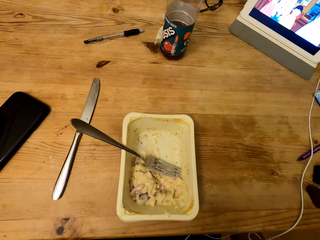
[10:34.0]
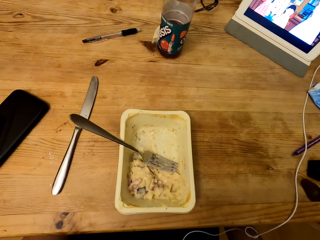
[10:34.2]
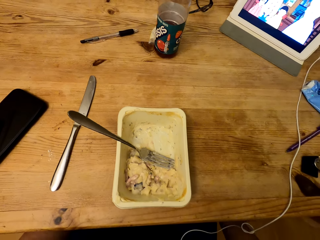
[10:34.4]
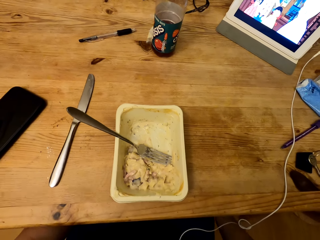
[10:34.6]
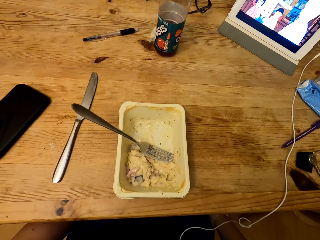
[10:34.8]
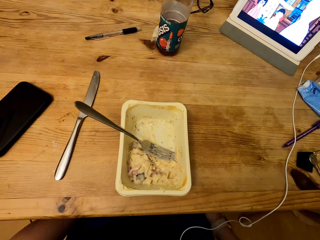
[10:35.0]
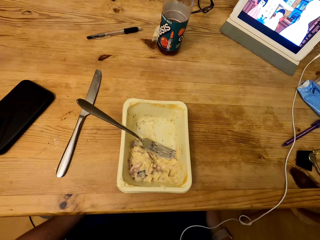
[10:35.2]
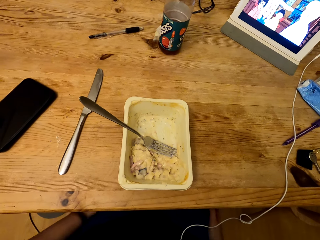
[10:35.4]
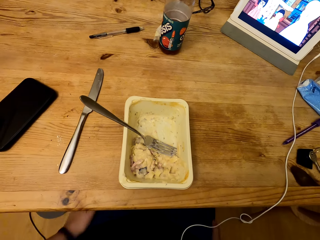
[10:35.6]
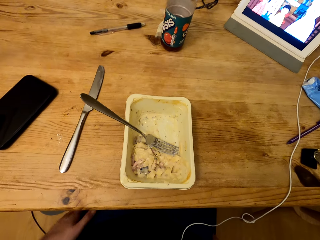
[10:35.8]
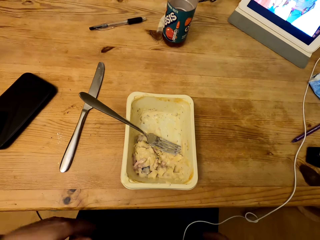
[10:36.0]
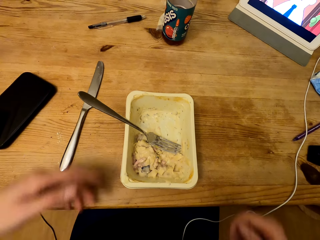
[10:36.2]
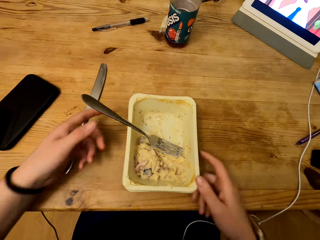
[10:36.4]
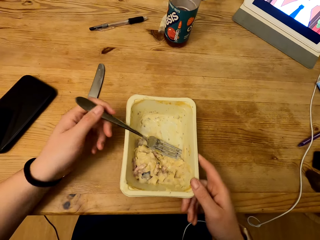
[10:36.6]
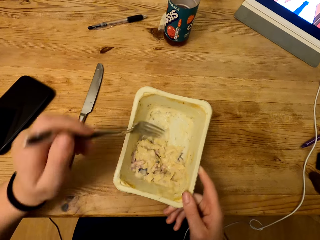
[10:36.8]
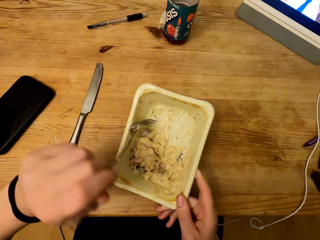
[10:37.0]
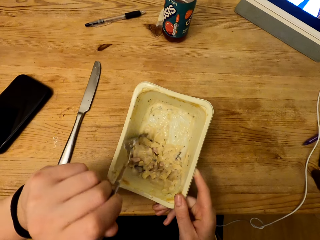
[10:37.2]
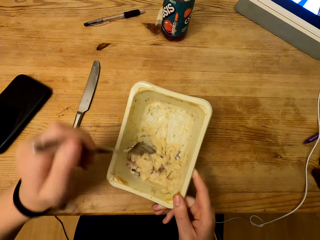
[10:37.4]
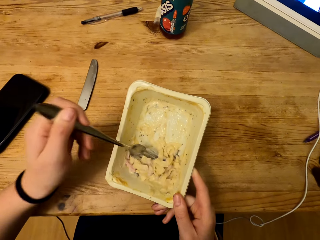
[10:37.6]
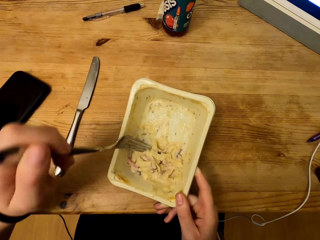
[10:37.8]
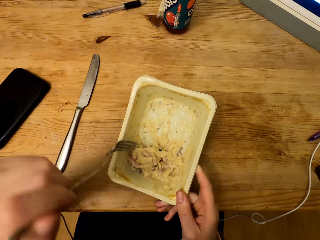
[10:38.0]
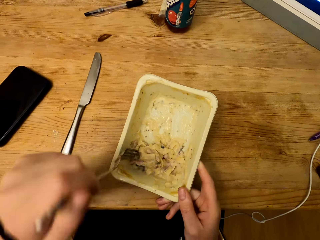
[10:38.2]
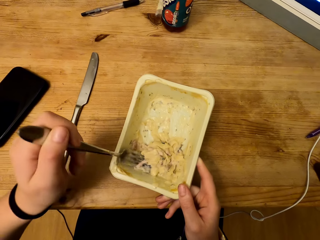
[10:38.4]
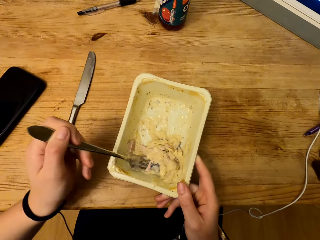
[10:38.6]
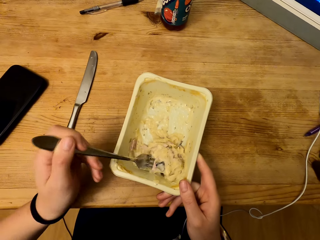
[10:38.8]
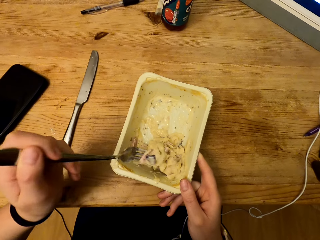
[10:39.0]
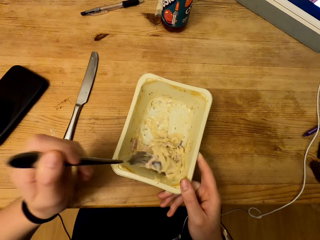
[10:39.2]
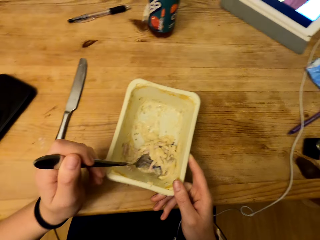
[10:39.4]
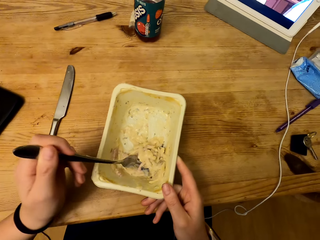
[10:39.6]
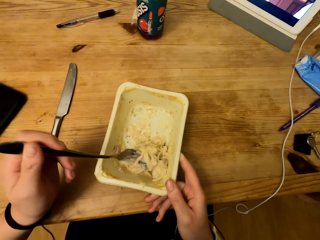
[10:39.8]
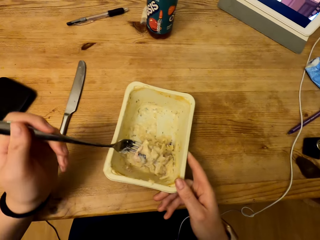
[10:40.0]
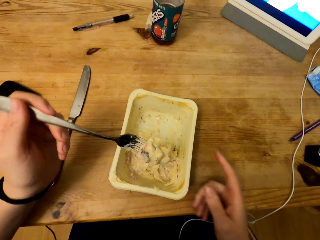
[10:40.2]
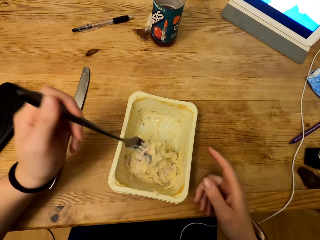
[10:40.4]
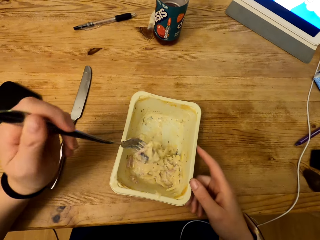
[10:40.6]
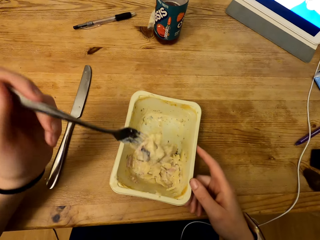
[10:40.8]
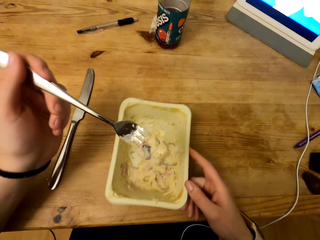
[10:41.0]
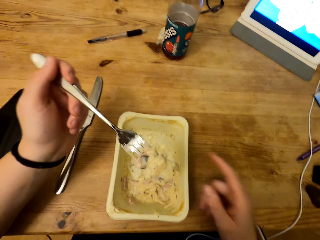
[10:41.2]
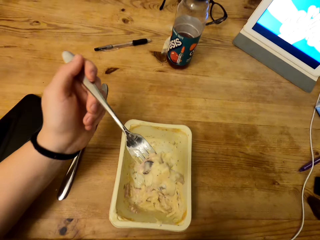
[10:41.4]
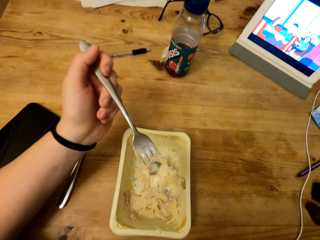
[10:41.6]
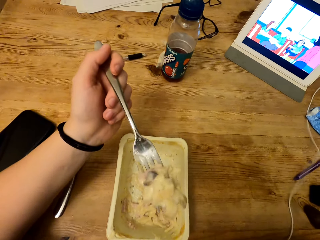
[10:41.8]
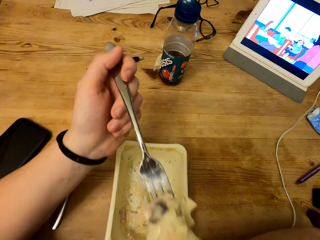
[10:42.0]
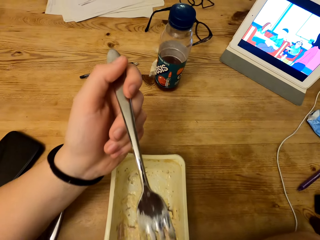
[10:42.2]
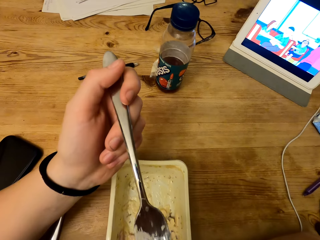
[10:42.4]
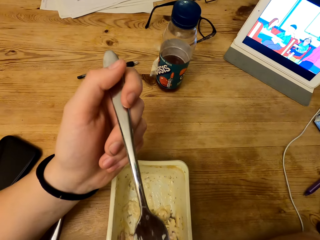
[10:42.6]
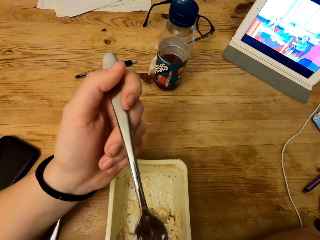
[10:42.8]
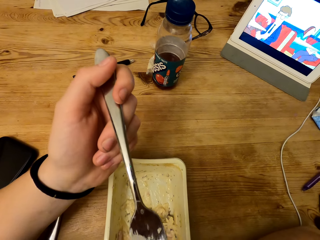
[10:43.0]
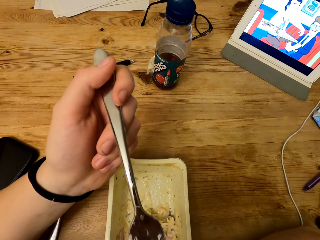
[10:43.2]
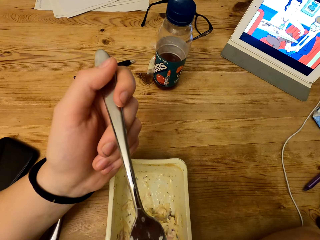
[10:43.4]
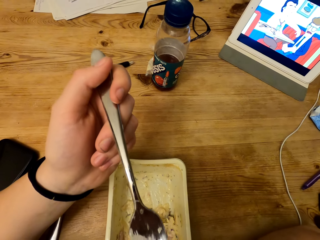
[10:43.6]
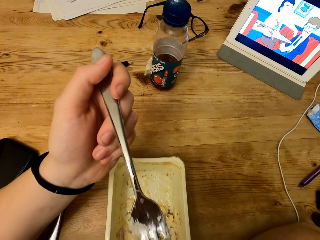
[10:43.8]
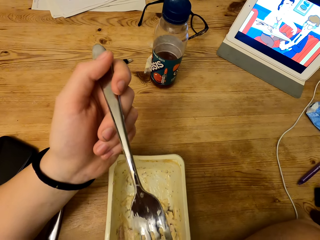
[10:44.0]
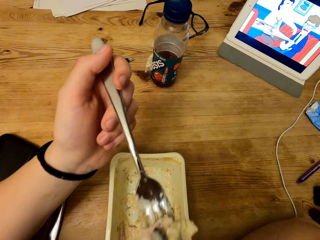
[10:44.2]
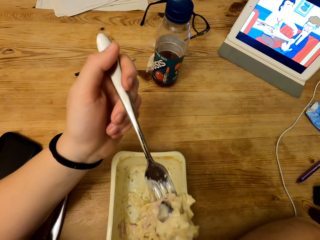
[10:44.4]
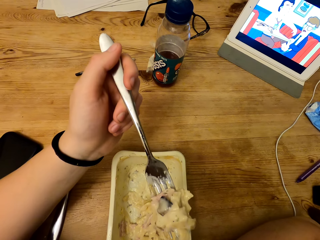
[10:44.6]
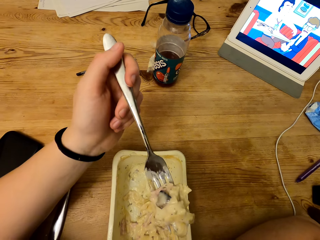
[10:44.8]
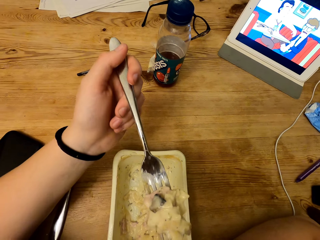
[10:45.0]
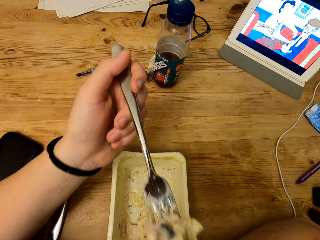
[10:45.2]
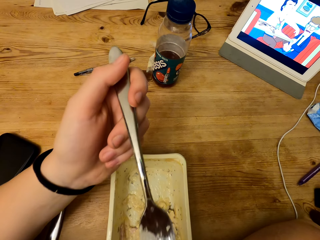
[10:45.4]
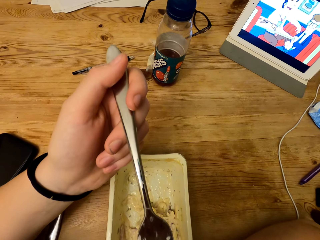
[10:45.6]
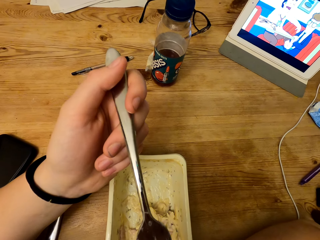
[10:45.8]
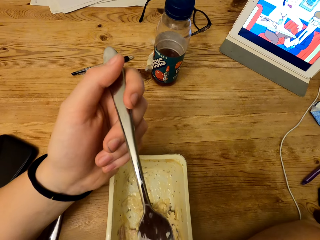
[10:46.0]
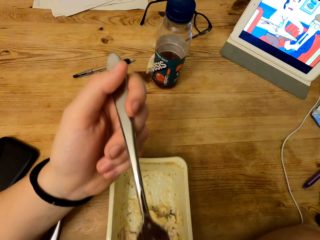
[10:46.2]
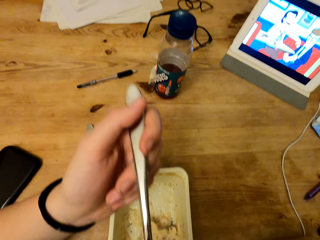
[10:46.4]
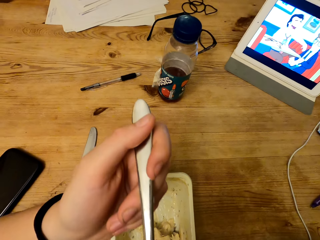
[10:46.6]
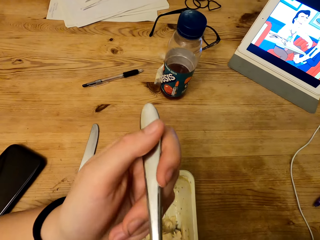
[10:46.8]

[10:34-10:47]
The camera wearer holds the container with his right hand. He lifts the fork slightly. He scoops the food from the container using his fork. He lifts the fork. He holds the container with his right hand. He lifts the fork. He blows the food.

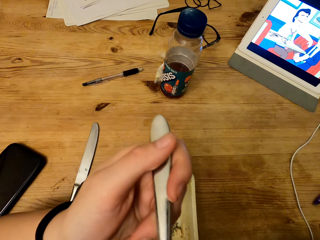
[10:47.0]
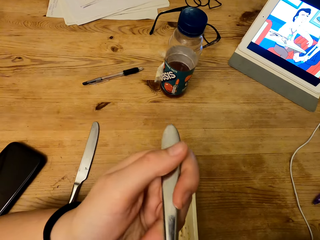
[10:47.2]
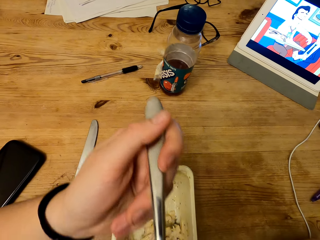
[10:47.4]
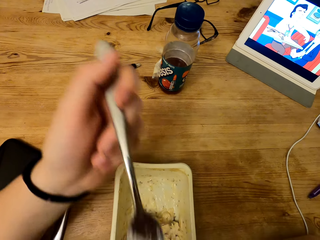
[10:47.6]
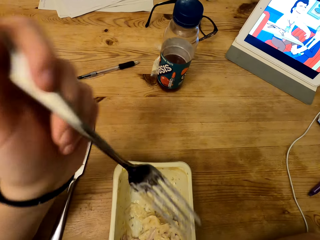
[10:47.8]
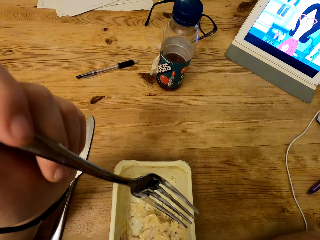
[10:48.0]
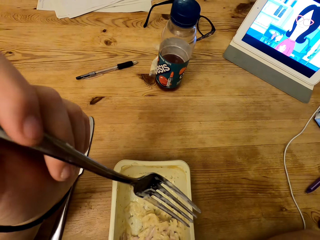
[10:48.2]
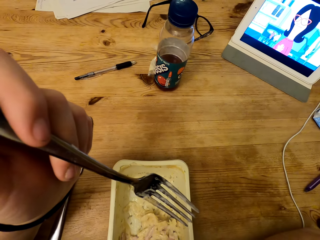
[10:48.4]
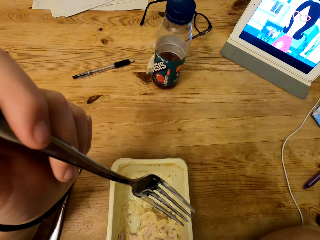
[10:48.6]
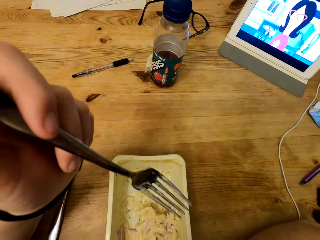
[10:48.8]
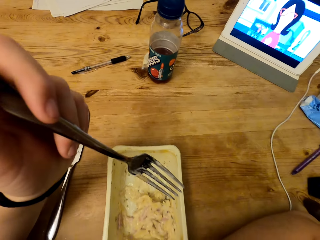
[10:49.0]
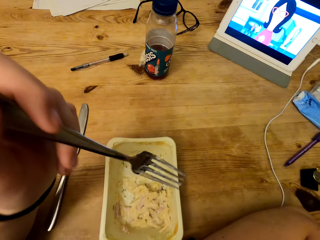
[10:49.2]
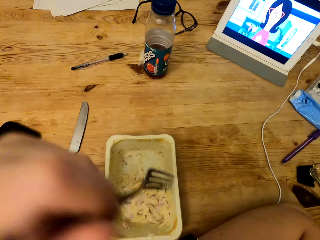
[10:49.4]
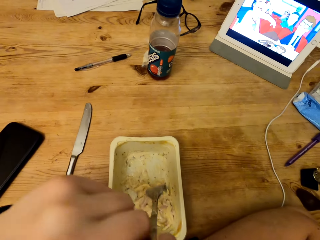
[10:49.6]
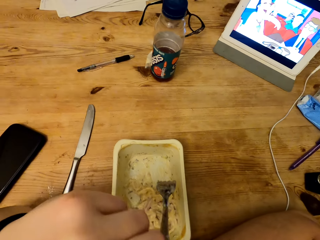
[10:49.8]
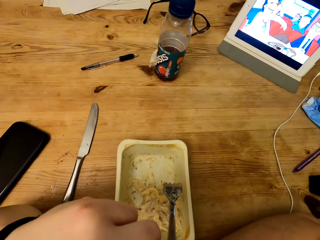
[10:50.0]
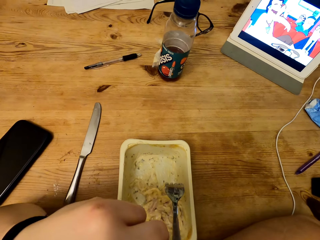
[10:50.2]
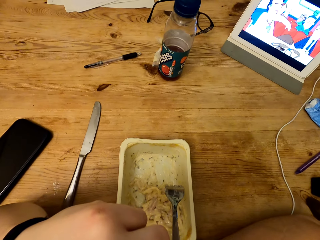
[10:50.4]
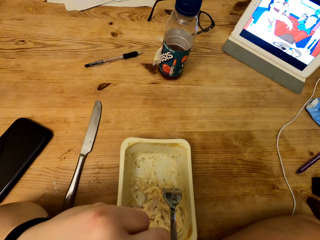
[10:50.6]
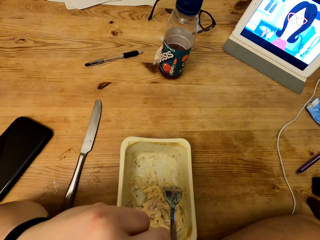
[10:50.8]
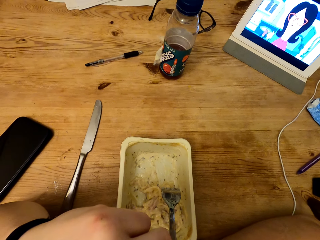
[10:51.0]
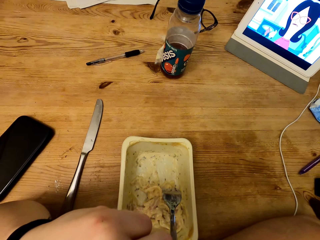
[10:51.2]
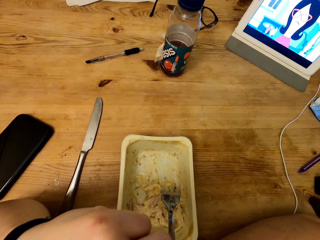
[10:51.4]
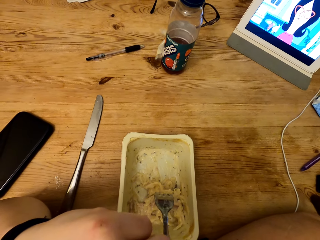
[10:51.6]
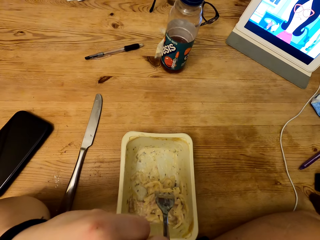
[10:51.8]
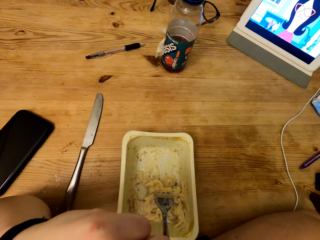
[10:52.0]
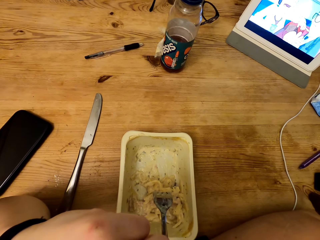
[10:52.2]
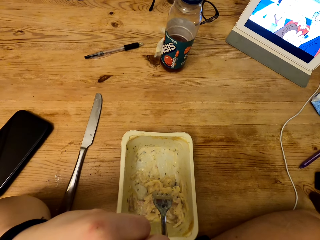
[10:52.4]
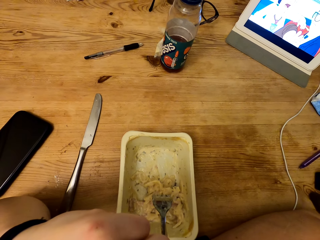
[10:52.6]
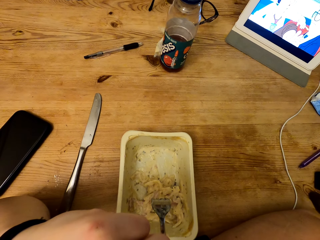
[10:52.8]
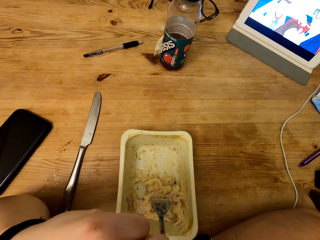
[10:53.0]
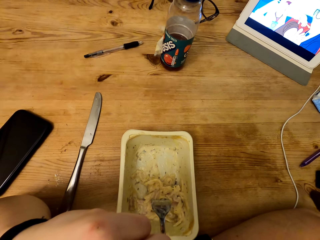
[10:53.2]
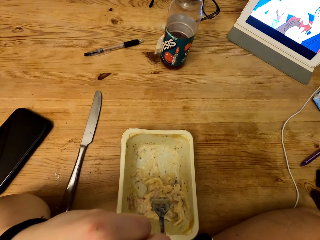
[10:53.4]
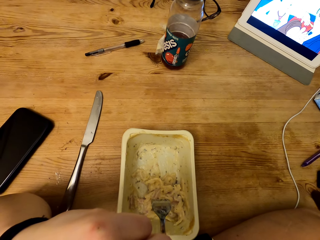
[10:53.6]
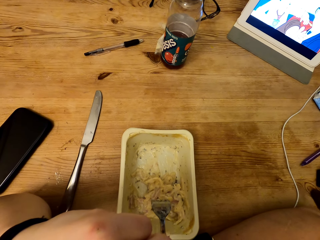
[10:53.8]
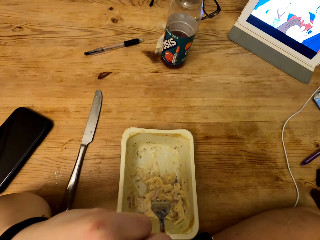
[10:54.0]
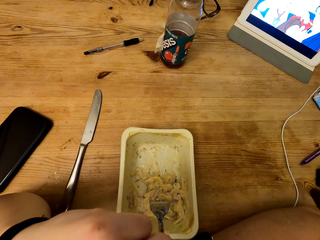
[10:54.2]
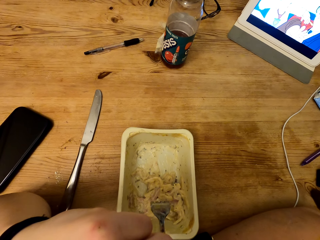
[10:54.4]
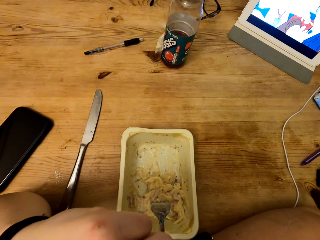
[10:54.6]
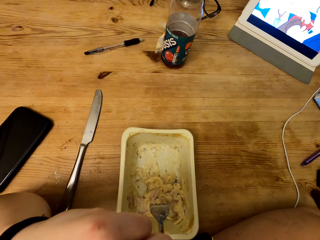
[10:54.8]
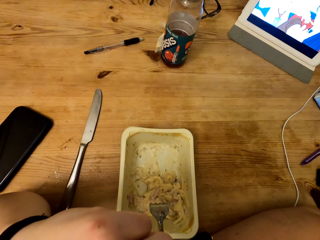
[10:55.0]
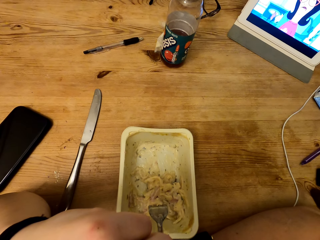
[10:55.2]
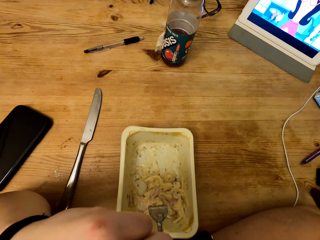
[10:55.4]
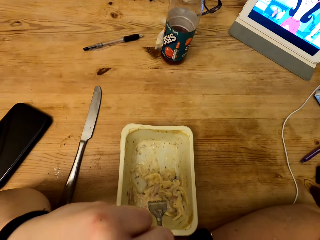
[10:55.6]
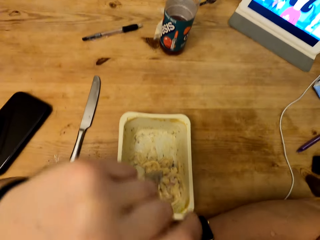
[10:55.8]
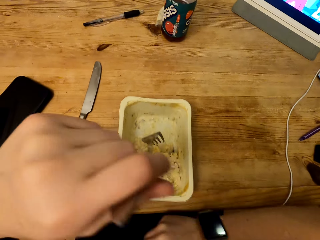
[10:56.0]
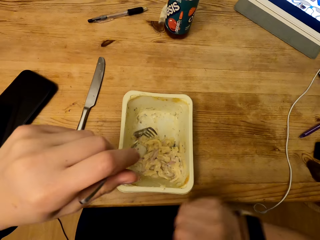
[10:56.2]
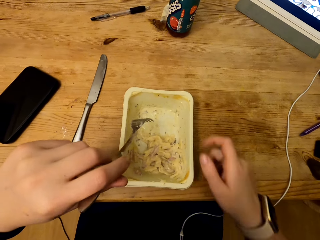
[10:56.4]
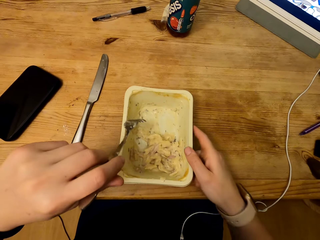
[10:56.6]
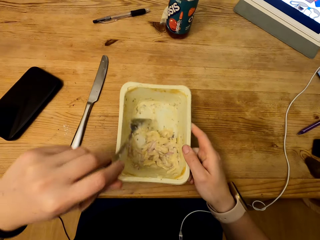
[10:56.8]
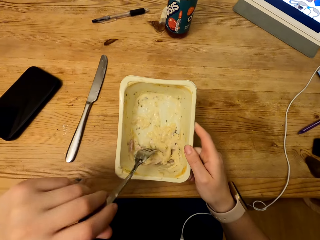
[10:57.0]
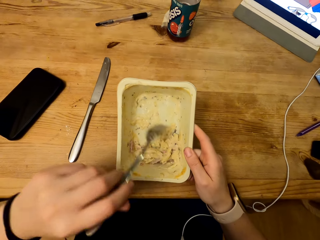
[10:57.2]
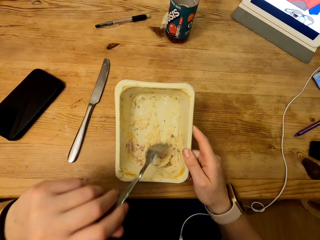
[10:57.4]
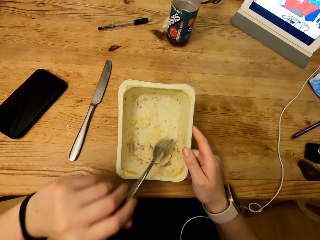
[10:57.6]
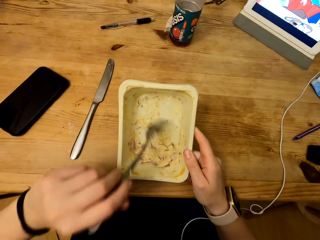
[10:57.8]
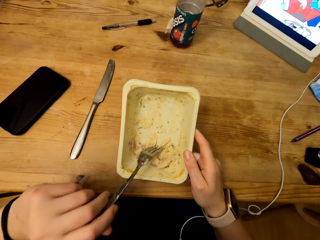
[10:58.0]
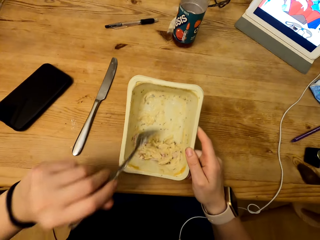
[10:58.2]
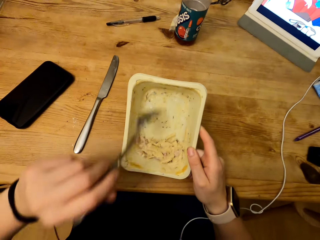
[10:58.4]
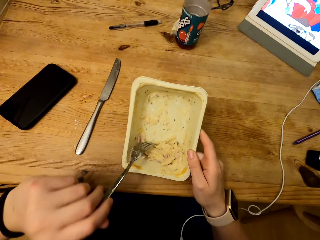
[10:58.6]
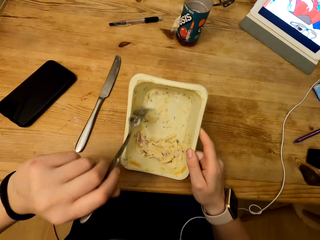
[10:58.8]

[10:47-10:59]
The camera wearer holds the fork. He drops the fork on the container. He pulls the fork slightly. He puts his hand on the table. He holds the container. He scrapes the plate.
